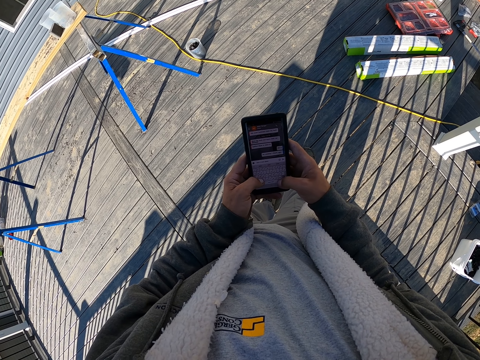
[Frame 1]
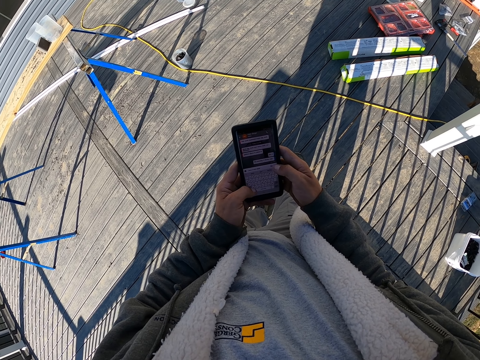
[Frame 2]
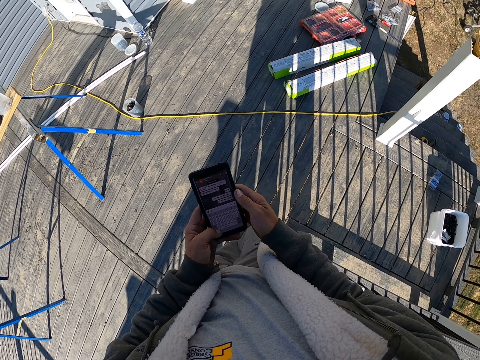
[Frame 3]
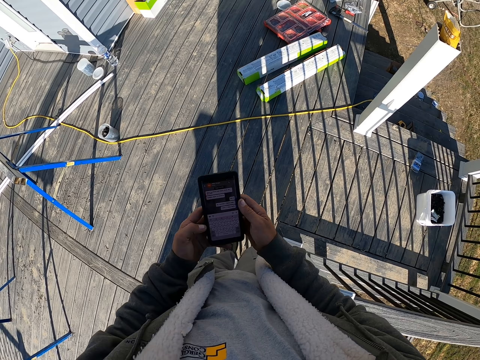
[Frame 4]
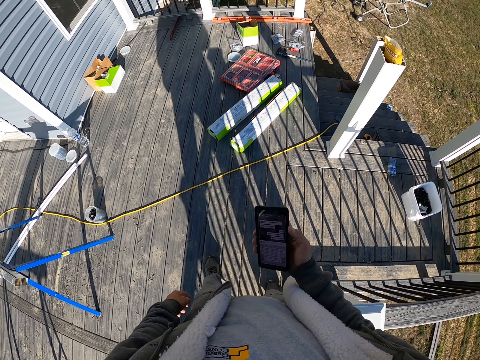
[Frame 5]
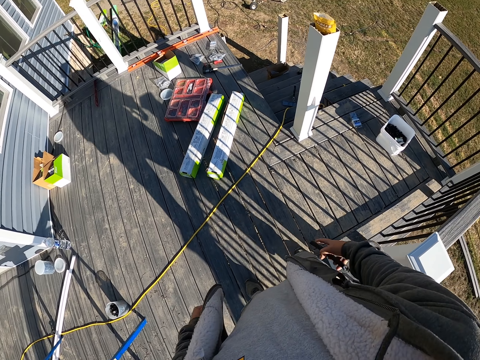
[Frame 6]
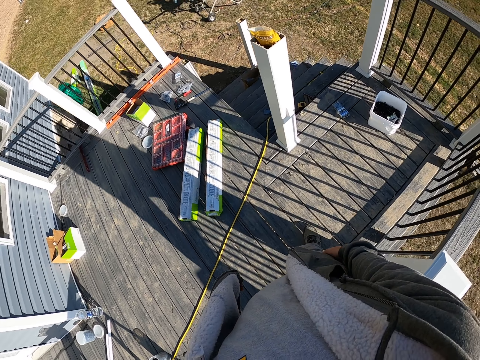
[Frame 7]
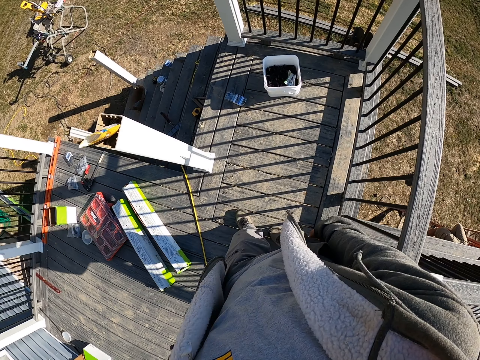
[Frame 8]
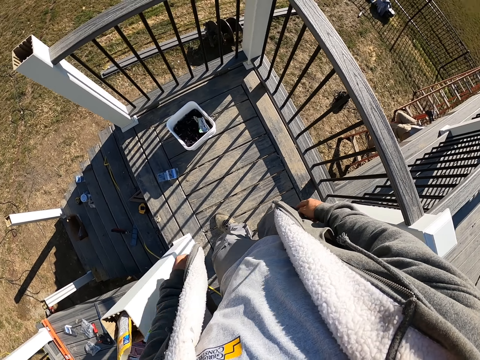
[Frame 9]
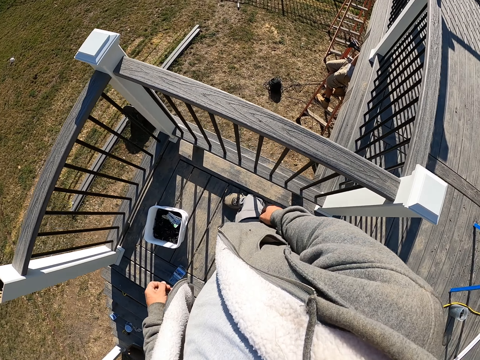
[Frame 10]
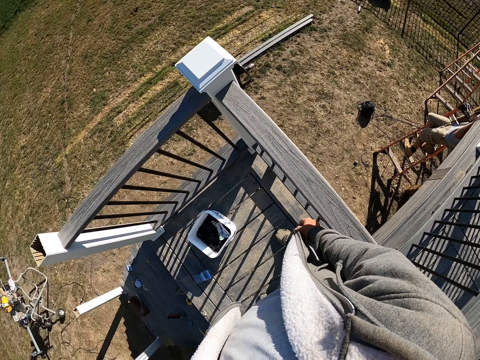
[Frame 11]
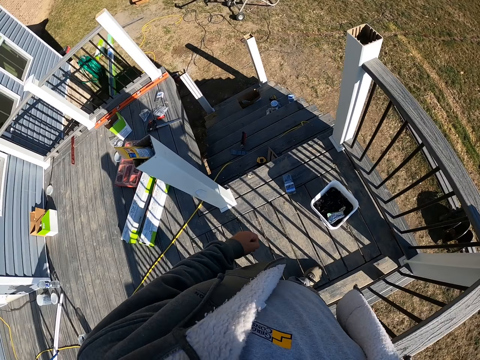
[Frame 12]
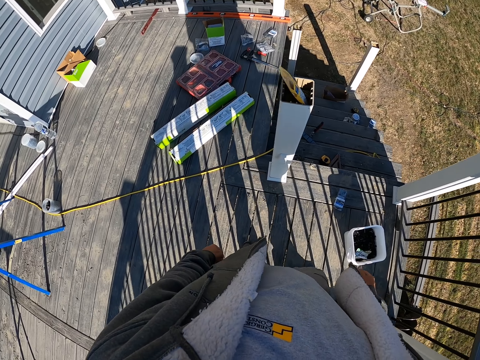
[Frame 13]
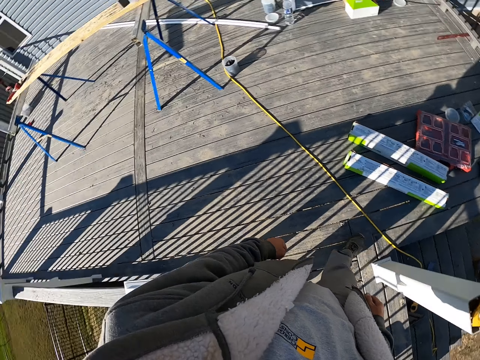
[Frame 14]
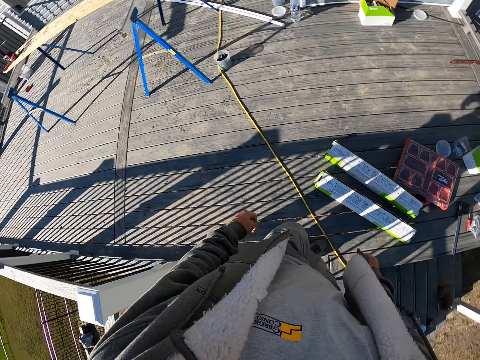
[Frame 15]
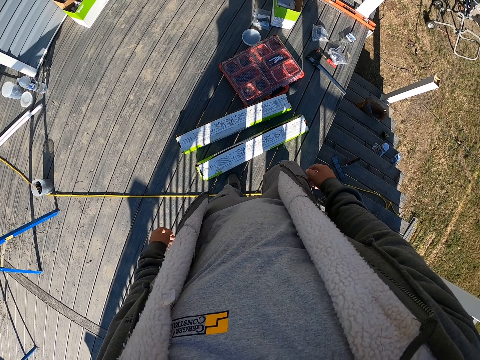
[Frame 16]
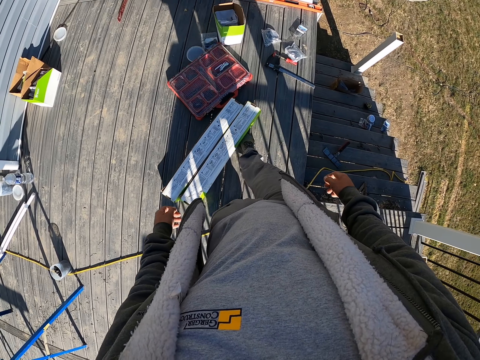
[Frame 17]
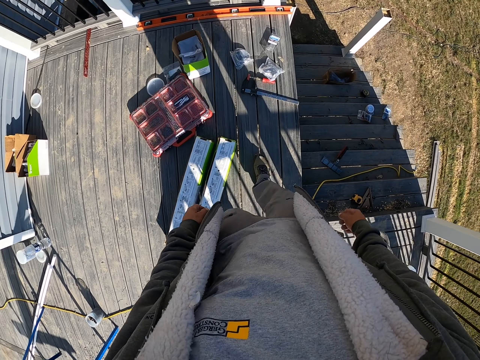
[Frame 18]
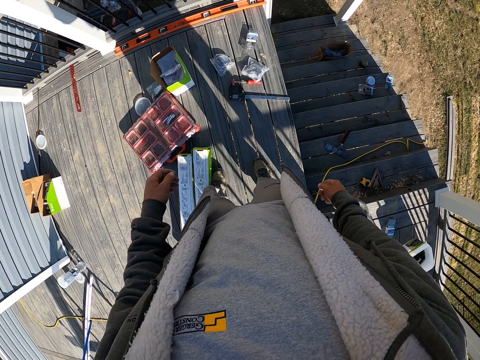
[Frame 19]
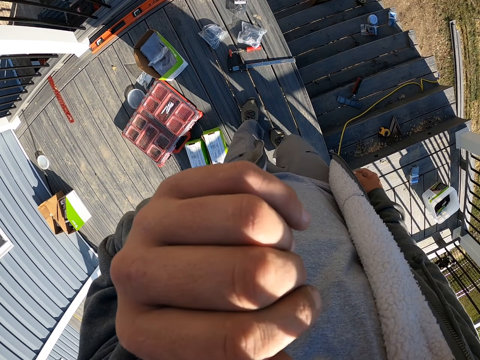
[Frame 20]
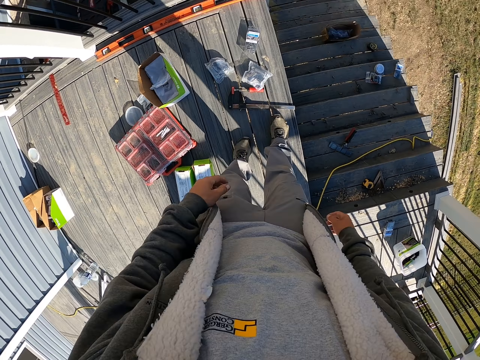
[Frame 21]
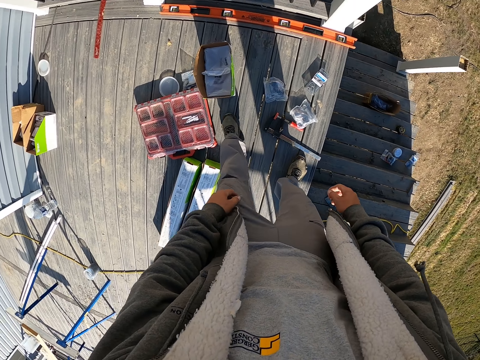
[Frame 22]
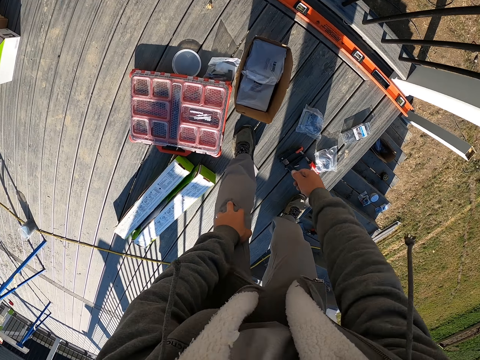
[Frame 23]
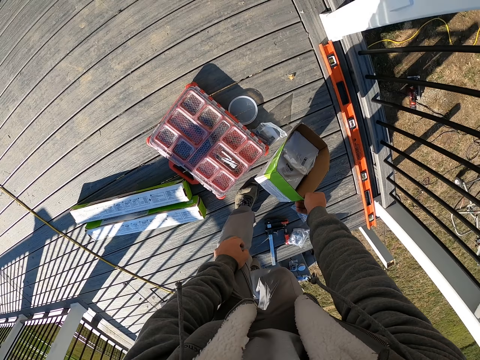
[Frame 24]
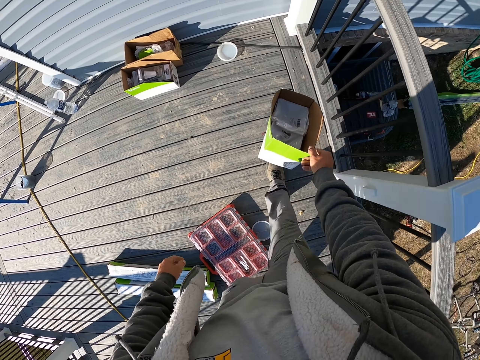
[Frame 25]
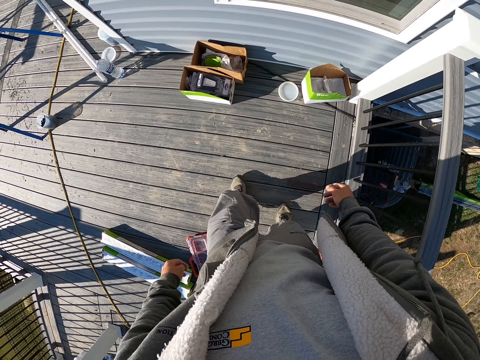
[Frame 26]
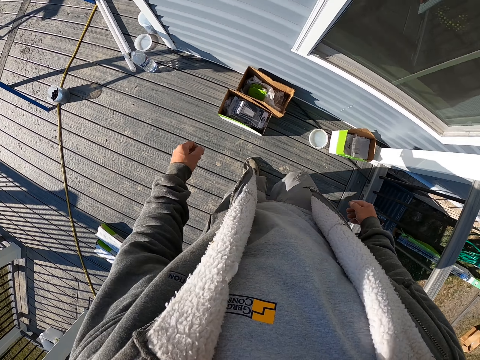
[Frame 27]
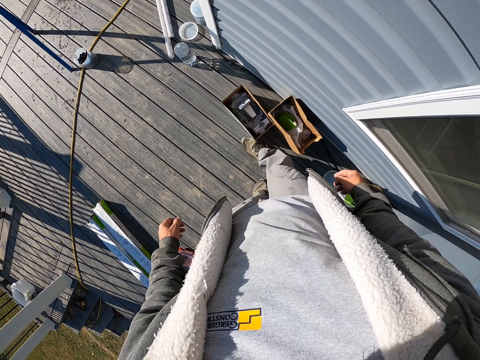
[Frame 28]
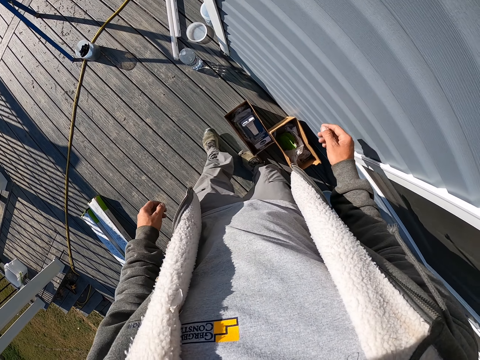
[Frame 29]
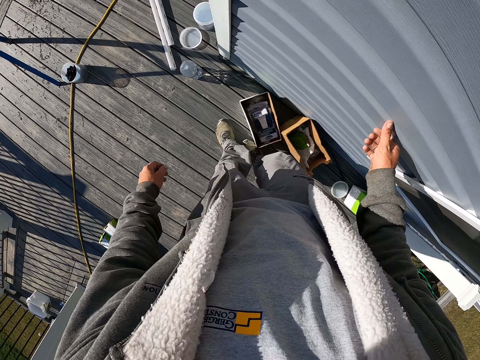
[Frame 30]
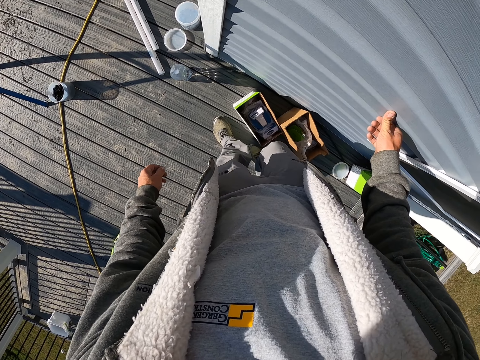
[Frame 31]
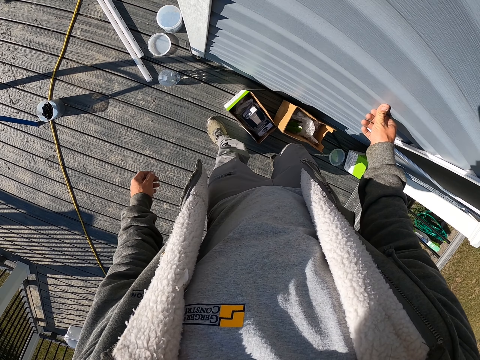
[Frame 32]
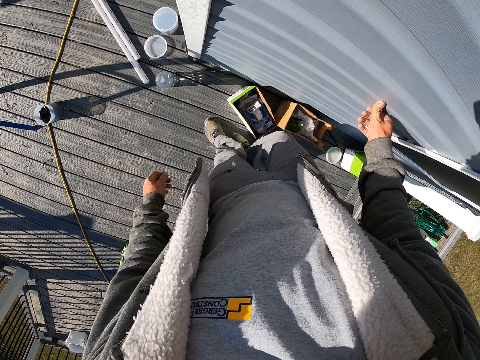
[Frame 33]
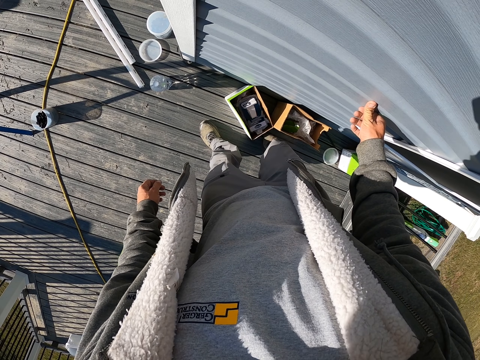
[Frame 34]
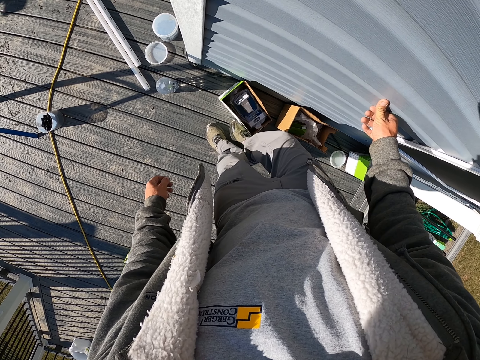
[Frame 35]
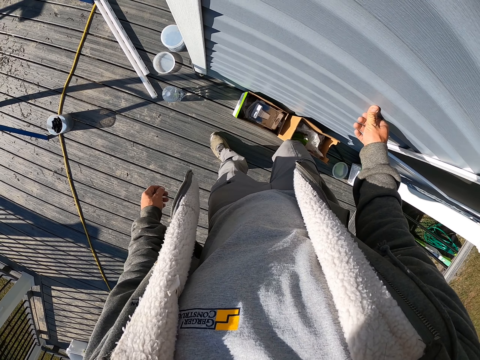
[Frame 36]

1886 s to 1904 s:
The camera wearer puts the phone in the pocket. He looks around. He moves the boxes using his leg. He puts his hand up. He puts his hand down. He picks up the box from the floor. He throws the box on the floor. He puts the box down. He moves the boxes to the wall using his leg.

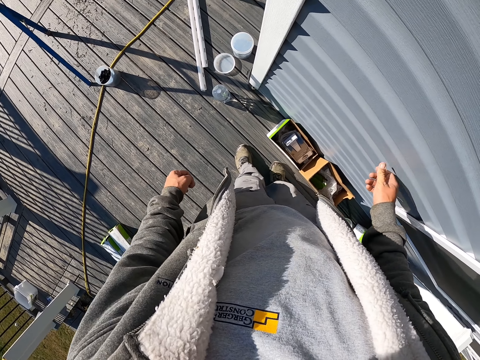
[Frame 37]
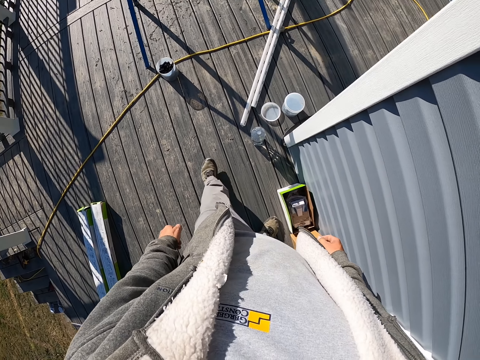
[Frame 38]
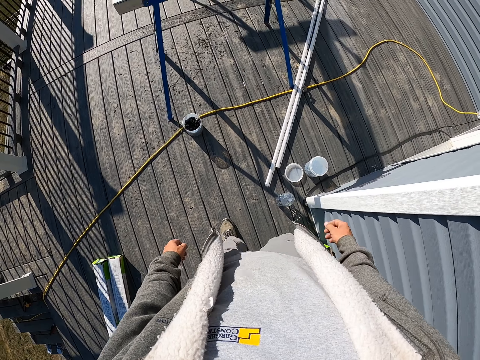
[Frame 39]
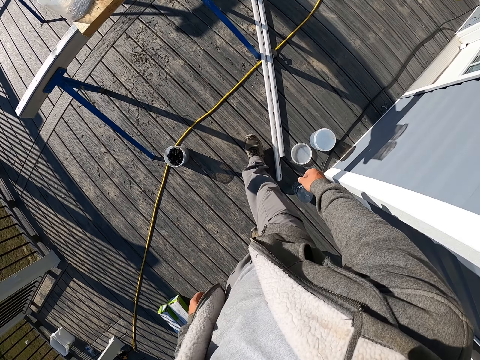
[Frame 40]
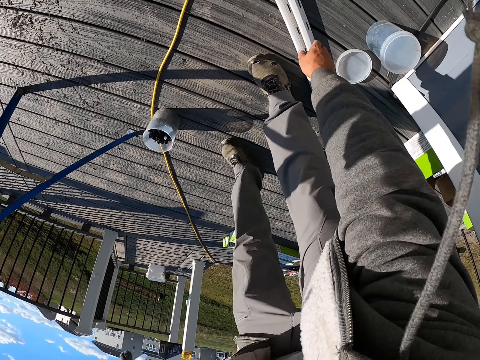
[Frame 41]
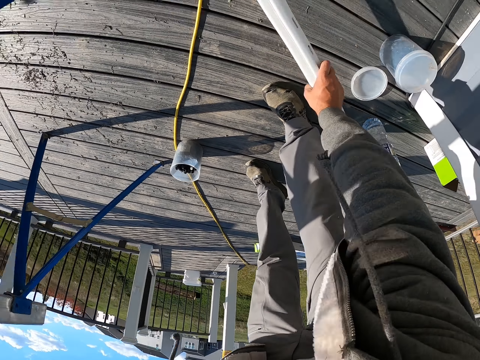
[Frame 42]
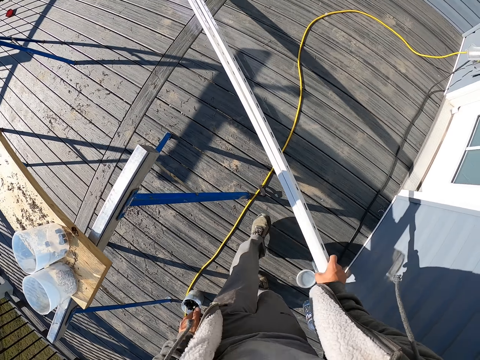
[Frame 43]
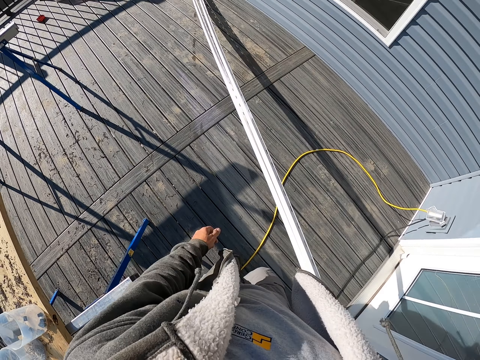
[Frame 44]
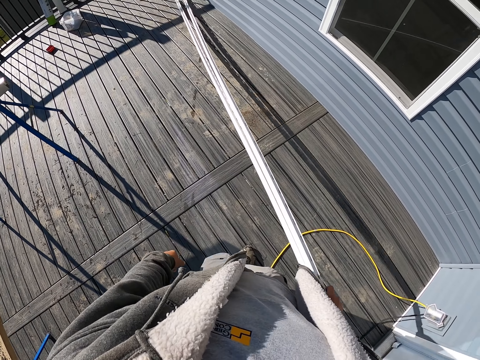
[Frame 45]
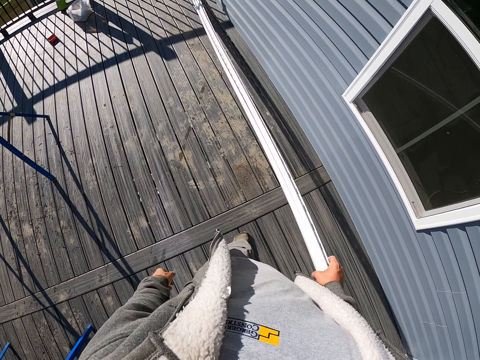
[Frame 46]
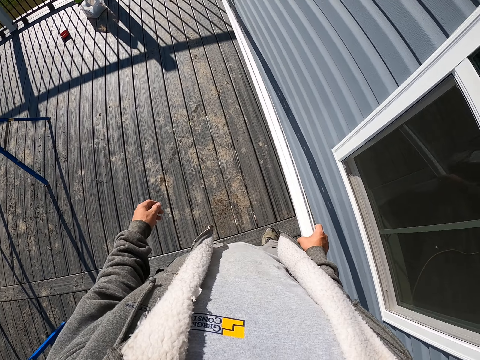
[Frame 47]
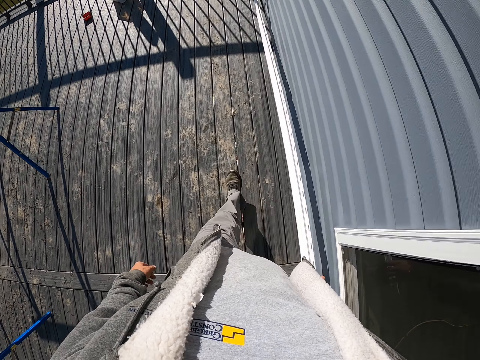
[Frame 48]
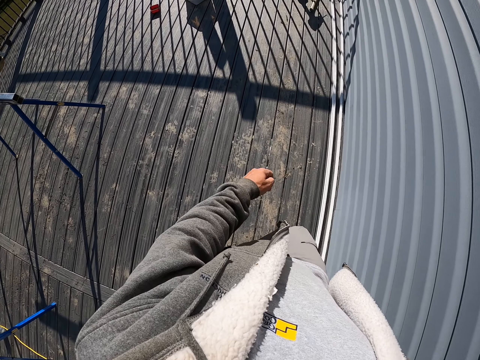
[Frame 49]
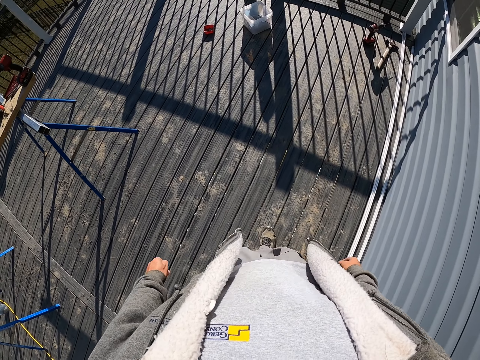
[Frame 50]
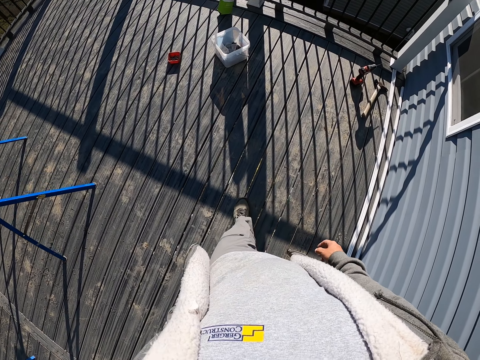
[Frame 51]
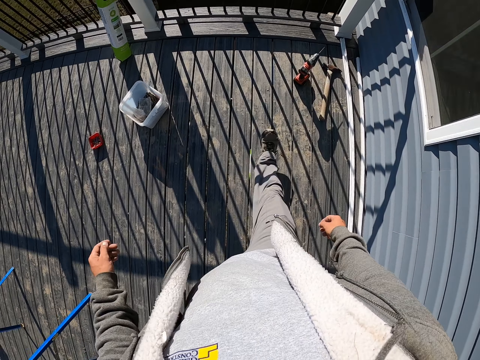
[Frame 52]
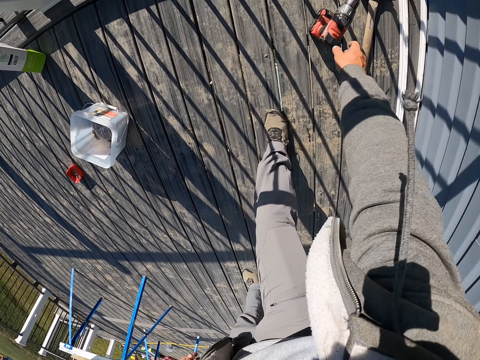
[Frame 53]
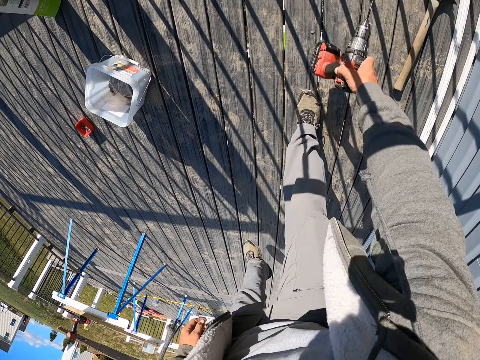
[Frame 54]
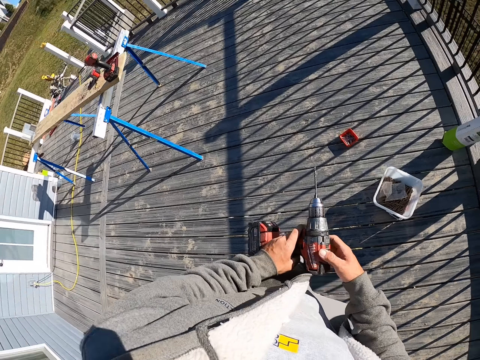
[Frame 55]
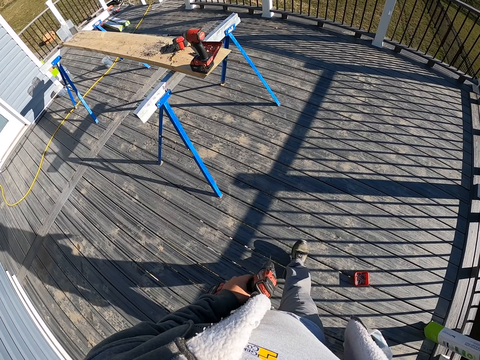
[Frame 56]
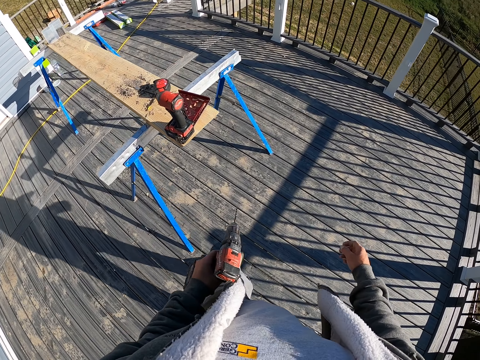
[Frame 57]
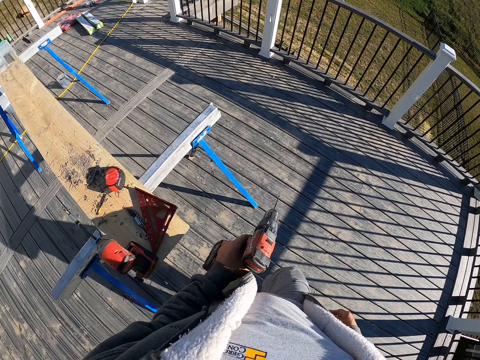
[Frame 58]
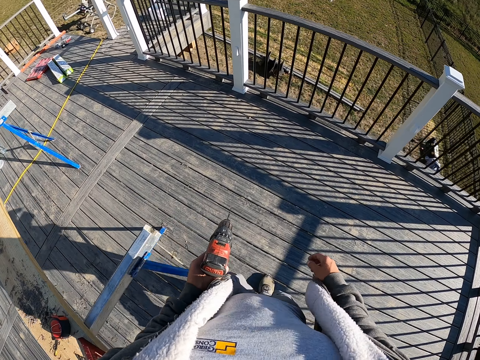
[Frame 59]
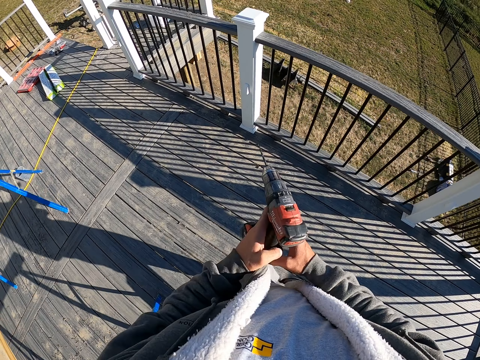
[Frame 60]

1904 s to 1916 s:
The camera wearer picks up the cable duct or pipe. They walk on the deck board. They place the cable duct on the deck board. They walk. They throw the pipe on the floor. They pick up the drill. They look around. They move on the deck board.
